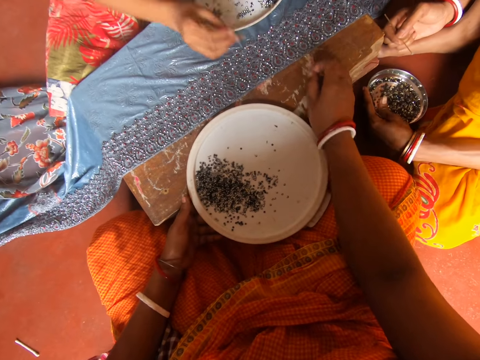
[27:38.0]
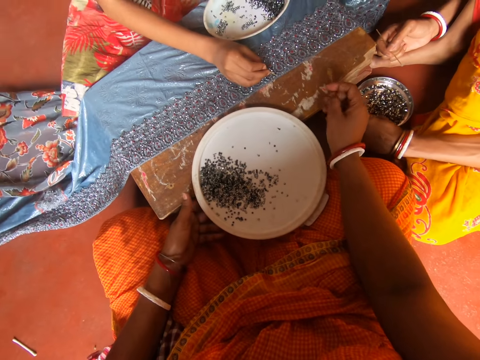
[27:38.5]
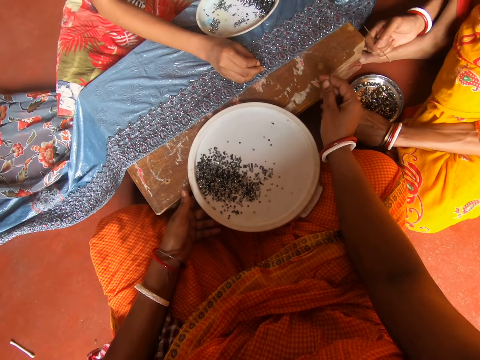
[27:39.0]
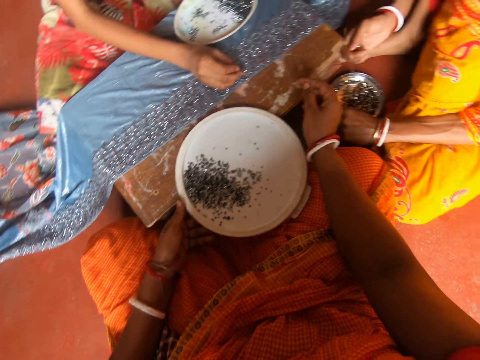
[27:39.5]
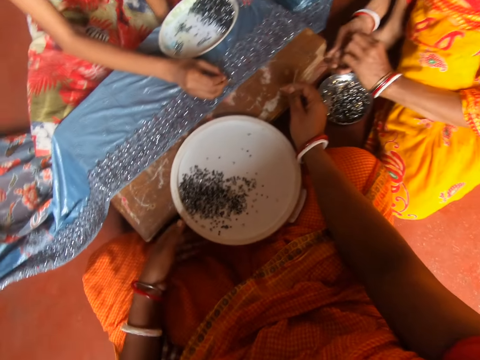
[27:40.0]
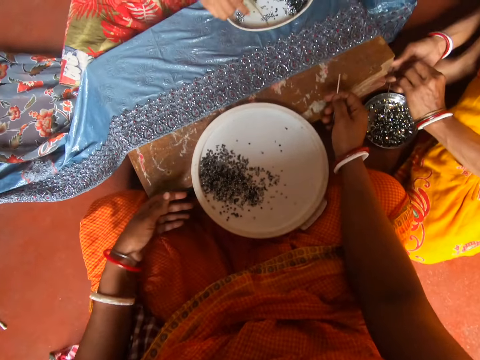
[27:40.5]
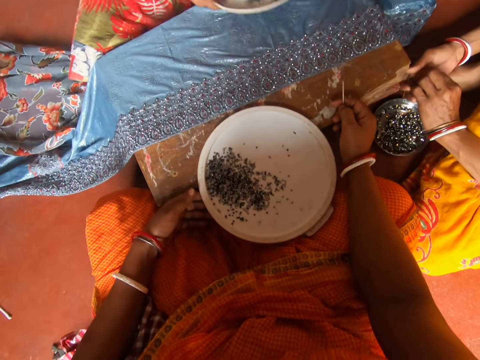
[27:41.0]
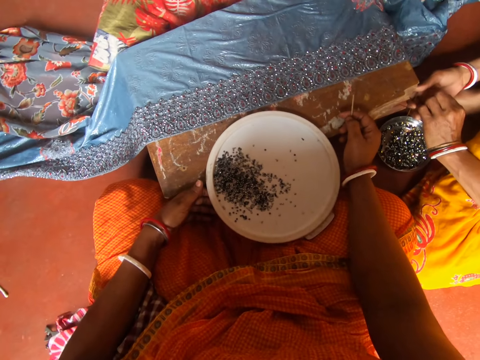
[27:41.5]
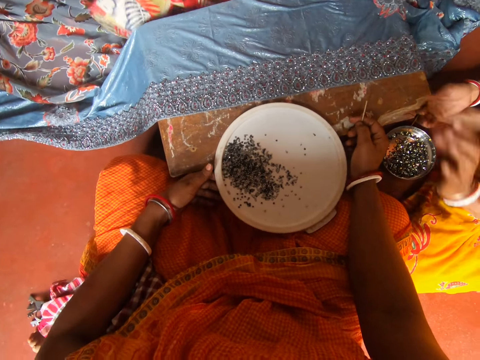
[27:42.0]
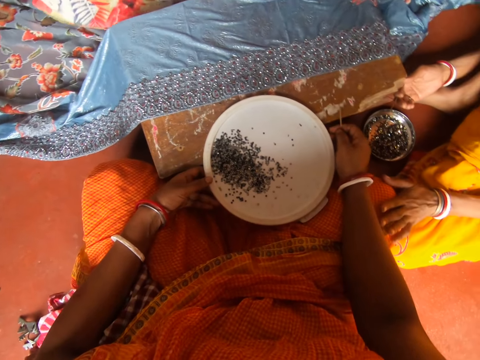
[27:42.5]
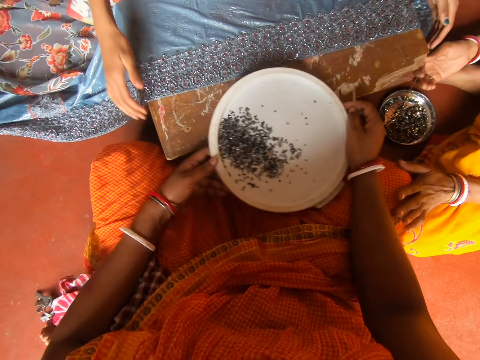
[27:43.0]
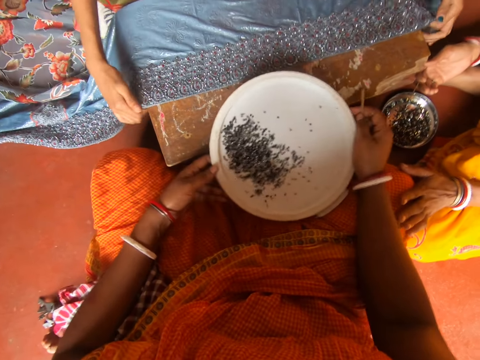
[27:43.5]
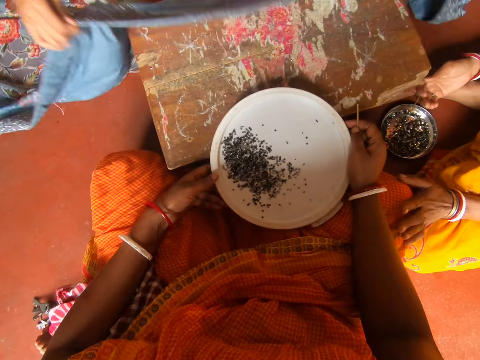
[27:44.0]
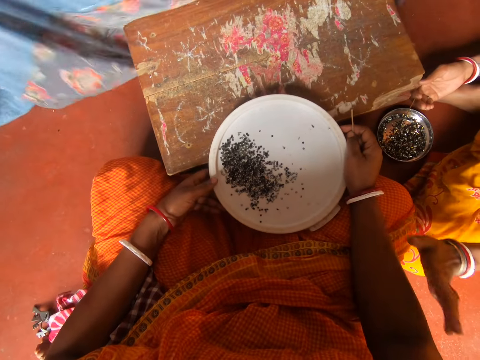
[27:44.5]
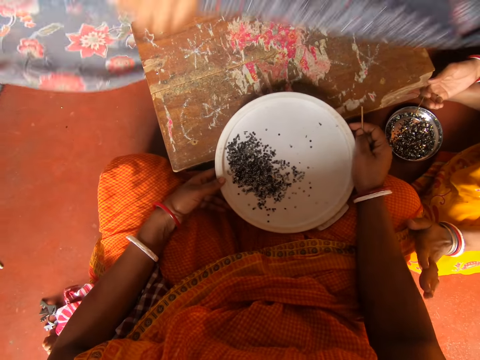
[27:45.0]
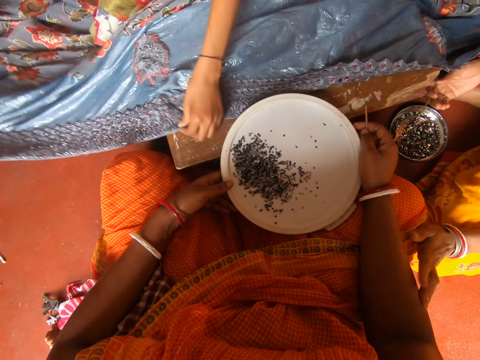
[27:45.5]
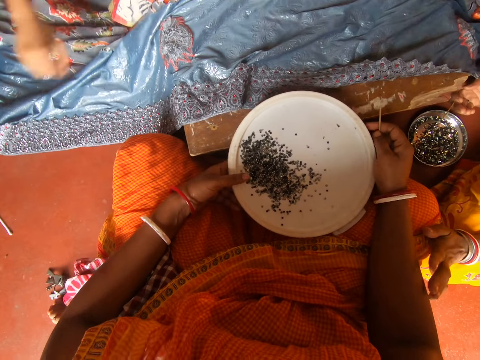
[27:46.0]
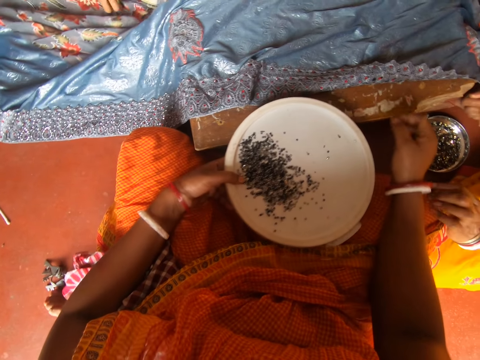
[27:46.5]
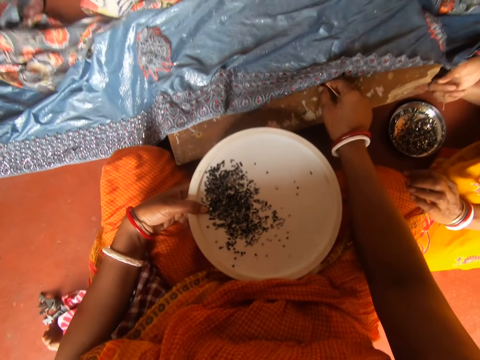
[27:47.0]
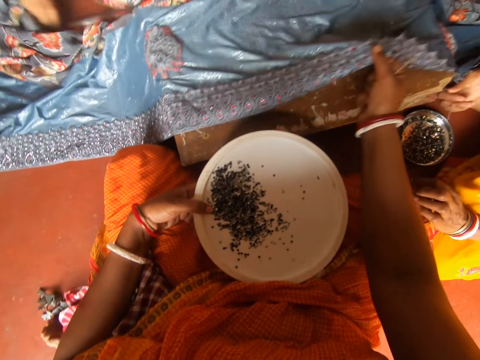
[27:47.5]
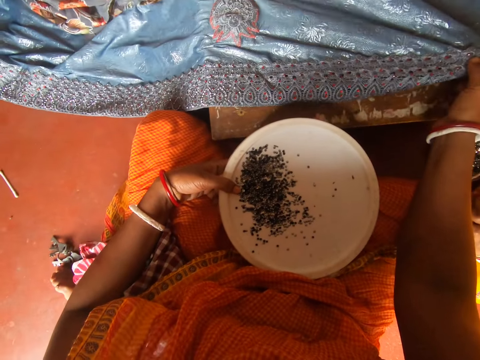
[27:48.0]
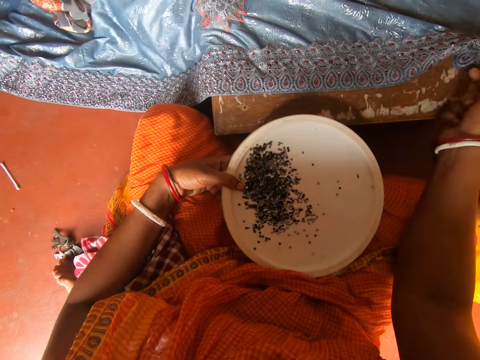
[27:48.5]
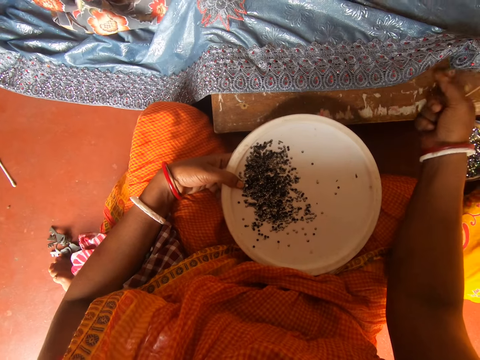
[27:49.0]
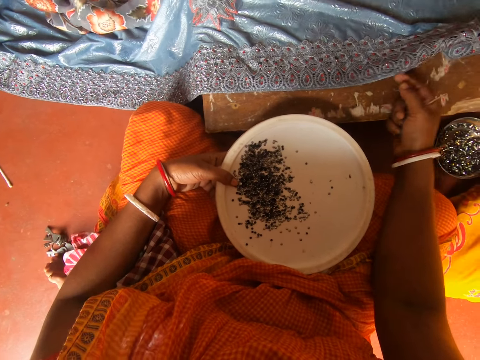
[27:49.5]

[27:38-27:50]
The camera wearer picks up a stick. They look around. A person puts the beads on a cloth with a beads stick. The person puts the bead stick in a plate with a right hand and picks up the plate on the table with both hands. Another person places a left hand on the camera wearer's leg. The camera wearer lifts a lid and shakes the lid. The first person picks up the cloth on the table with both hands and spreads the cloth on the table with both hands. The camera wearer straightens a garment. They grab the cloth on the table with a right hand.

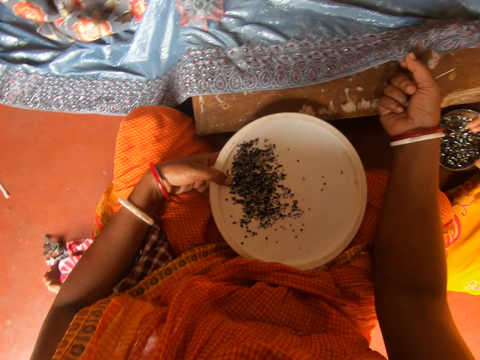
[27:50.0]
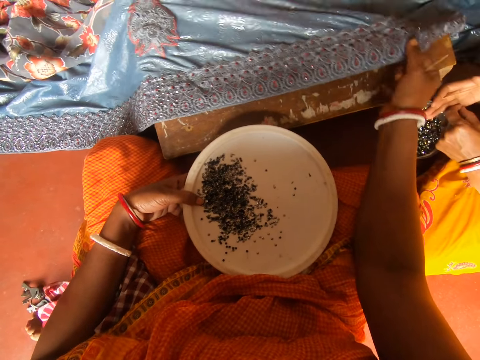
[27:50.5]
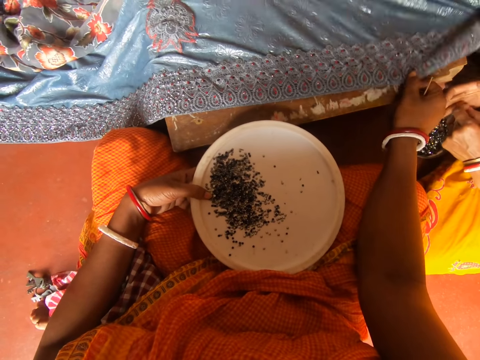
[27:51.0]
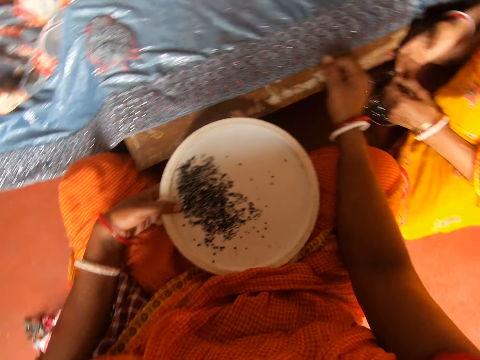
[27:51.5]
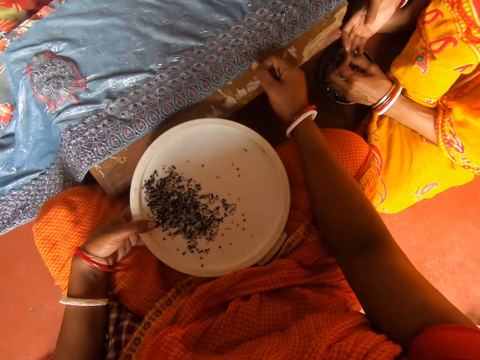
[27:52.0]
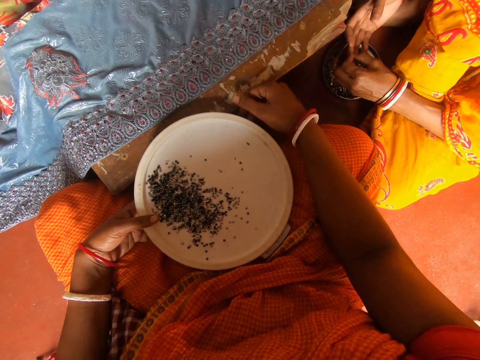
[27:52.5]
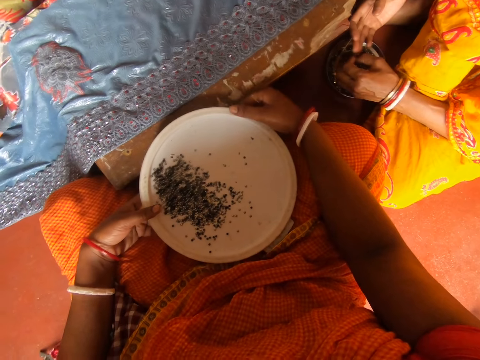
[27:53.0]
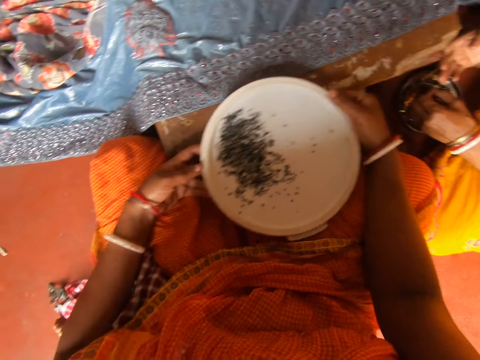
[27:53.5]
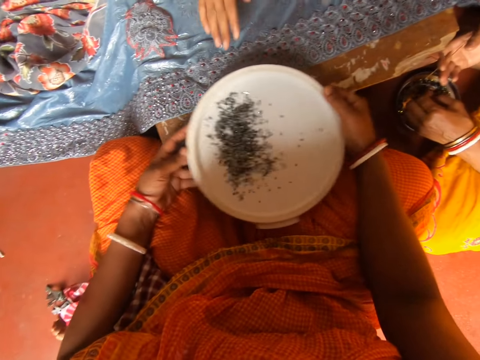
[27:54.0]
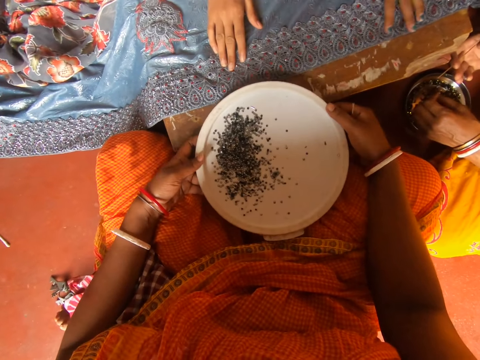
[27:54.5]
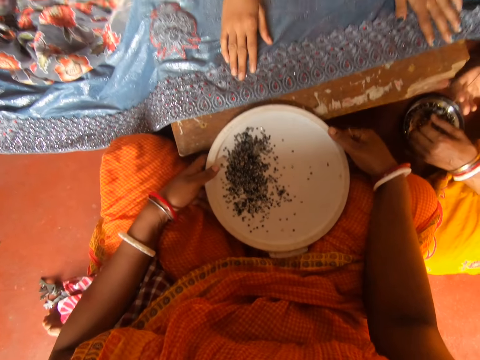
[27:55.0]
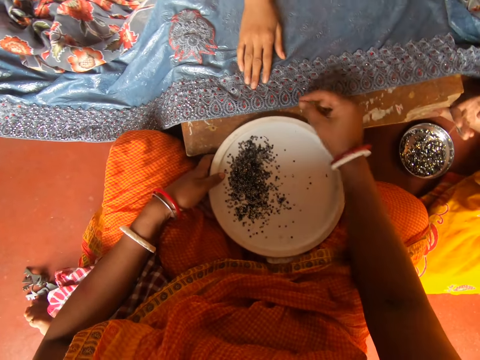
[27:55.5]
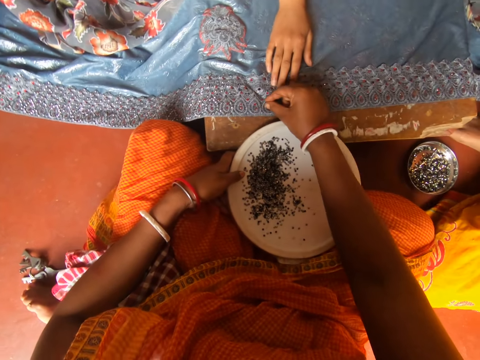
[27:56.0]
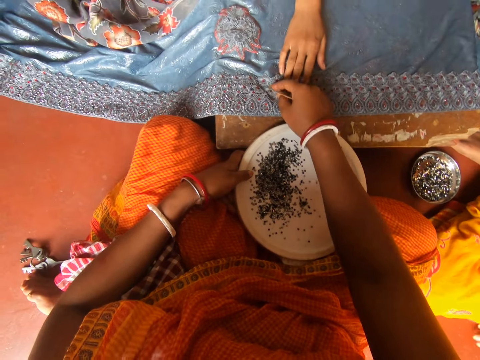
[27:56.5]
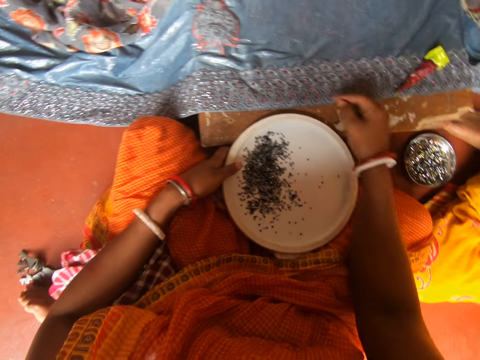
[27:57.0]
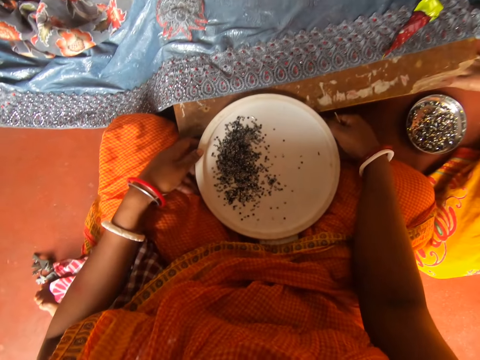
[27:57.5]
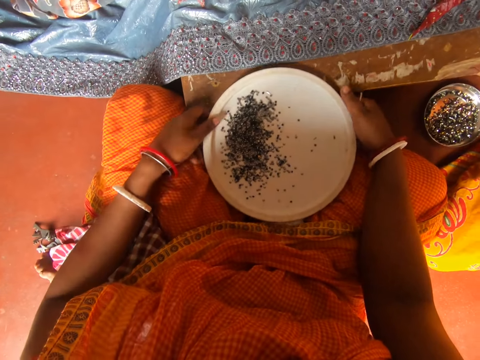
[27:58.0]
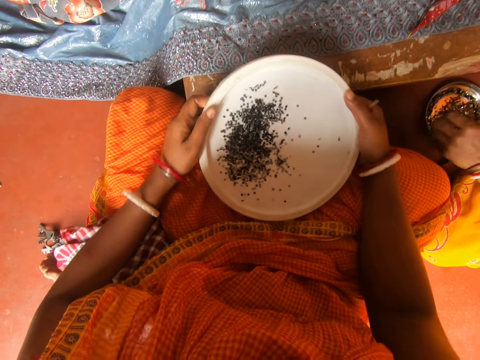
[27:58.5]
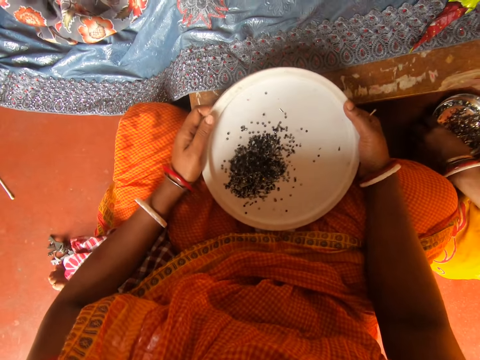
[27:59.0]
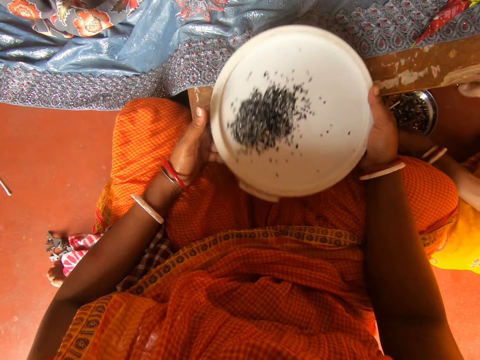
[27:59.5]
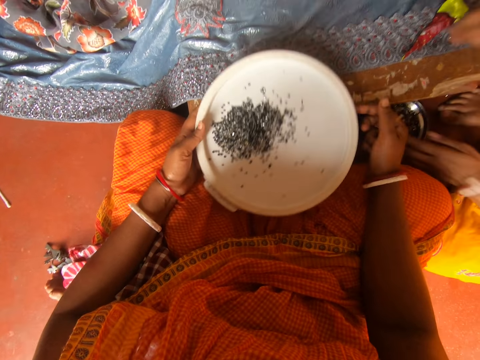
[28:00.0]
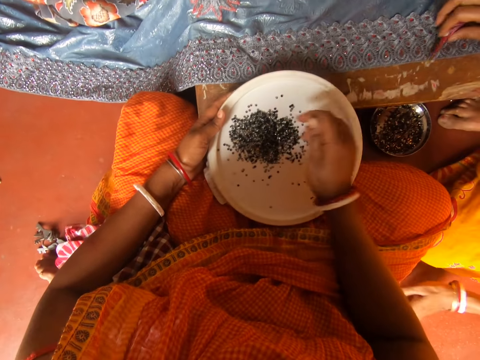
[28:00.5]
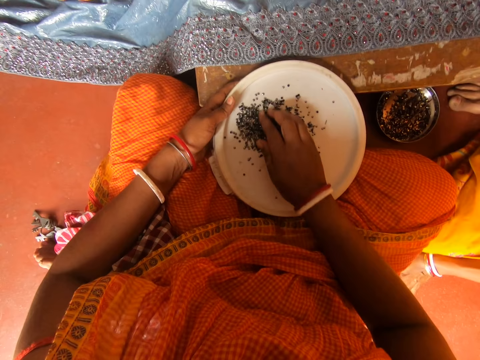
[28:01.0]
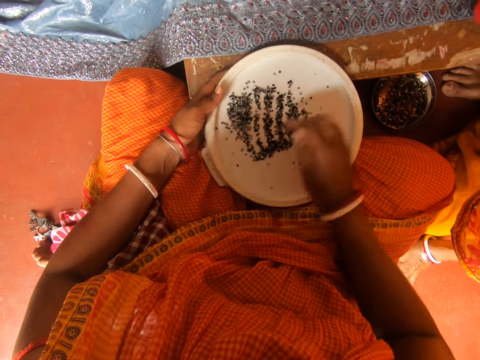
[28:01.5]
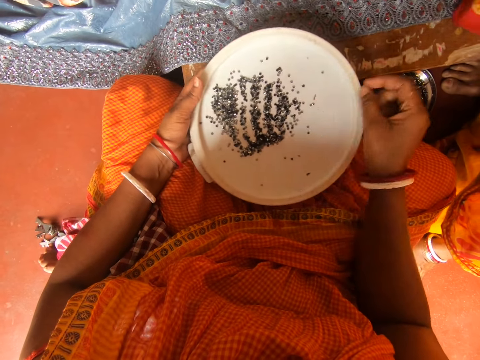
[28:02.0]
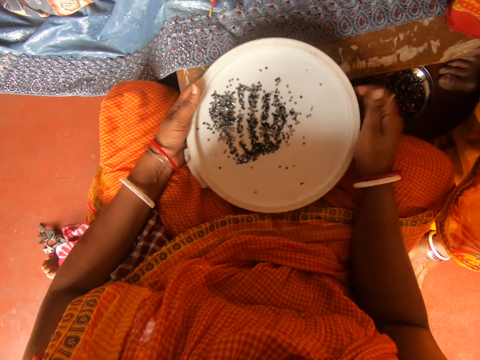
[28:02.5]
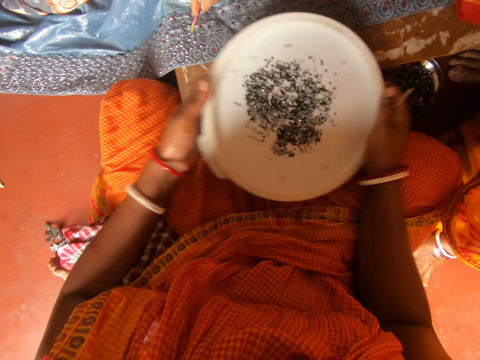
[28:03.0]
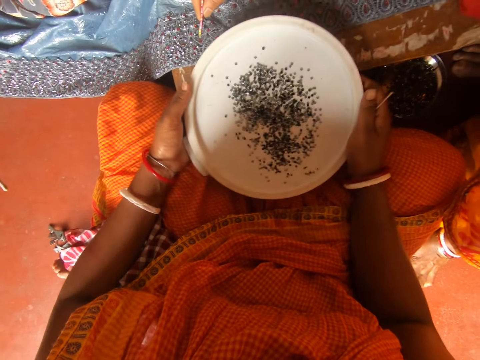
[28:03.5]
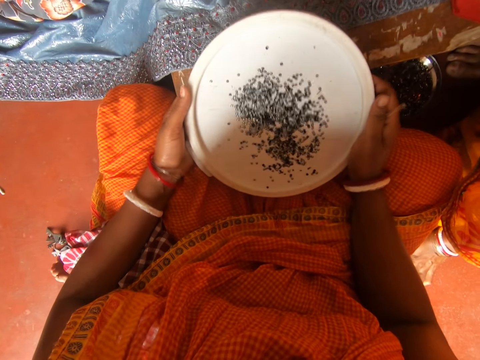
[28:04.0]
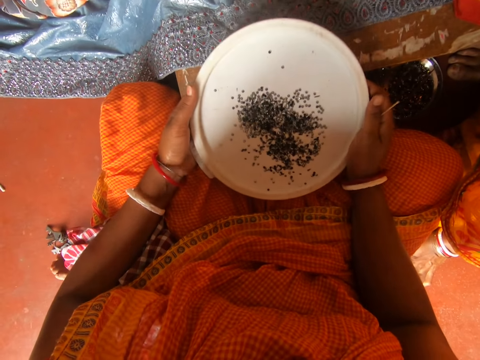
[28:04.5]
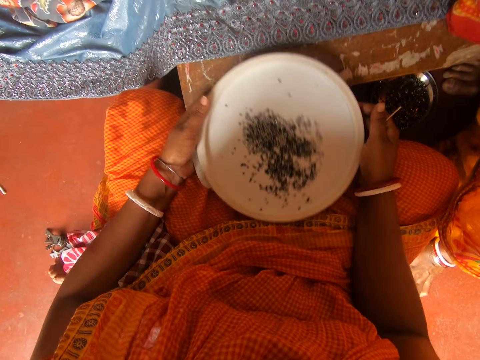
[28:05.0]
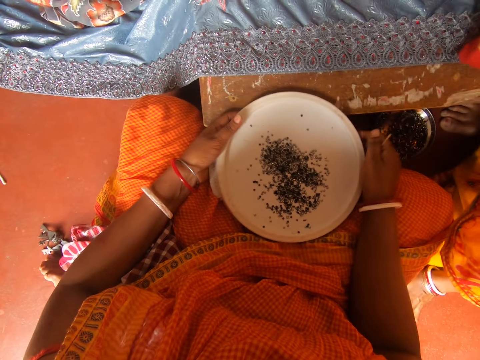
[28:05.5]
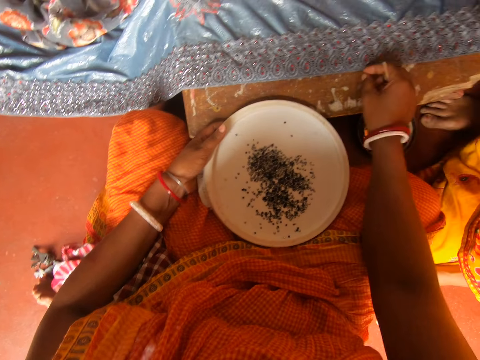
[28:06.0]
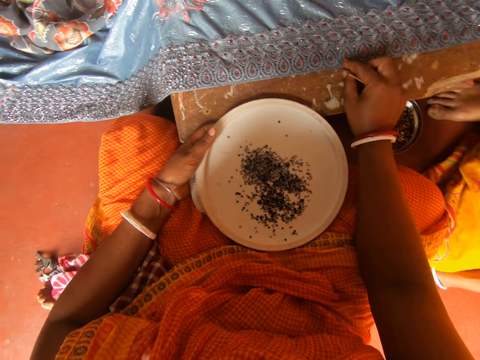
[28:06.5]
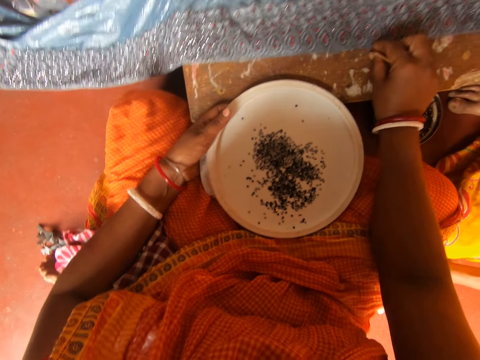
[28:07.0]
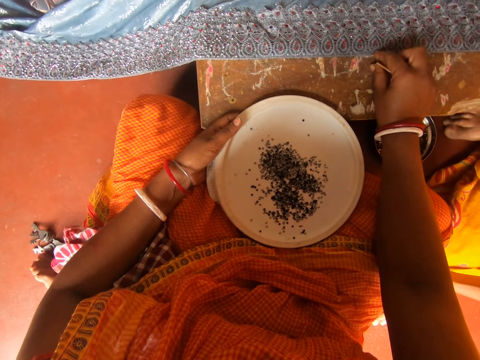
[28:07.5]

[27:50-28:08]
The camera wearer adjusts the cloth on the table with a right hand. They stare around. They hold a lid or plate with both hands. They swing the plate of beads with both hands. A person spreads the cloth on the table with both hands. The camera wearer grabs the beads on the cloth with a right hand. They touch the cloth. The person puts something on the cloth with a left hand. The camera wearer holds the plate of beads with both hands. They shake the lid. They sift the beads in the plate. Another person drags a plate of beads on the floor with a left hand. The camera wearer rotates the lid. They talk. The other person picks up something on the table with a right hand. The camera wearer spreads the beads in the plate with a right hand. They stare at the beads in the plate. They hold the lid with both hands. They swing the plate of beads with both hands. They sift the beads in the plate. They place the lid on a board. They pull the cloth. They grab a bead on the cloth with a right hand.
